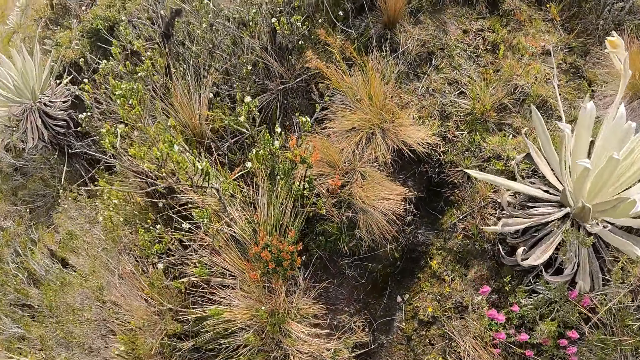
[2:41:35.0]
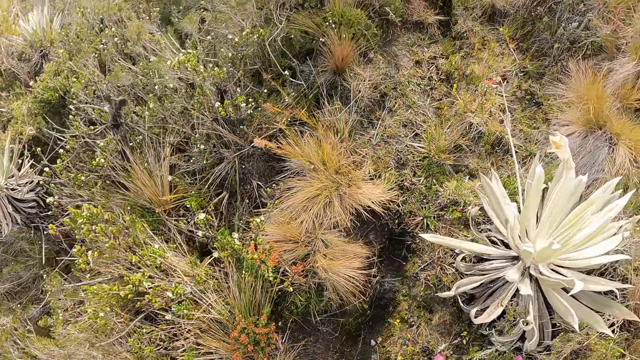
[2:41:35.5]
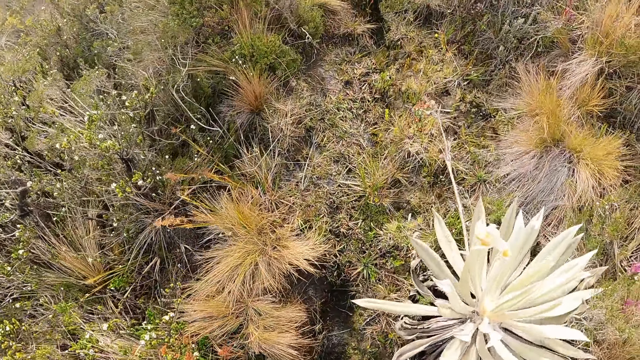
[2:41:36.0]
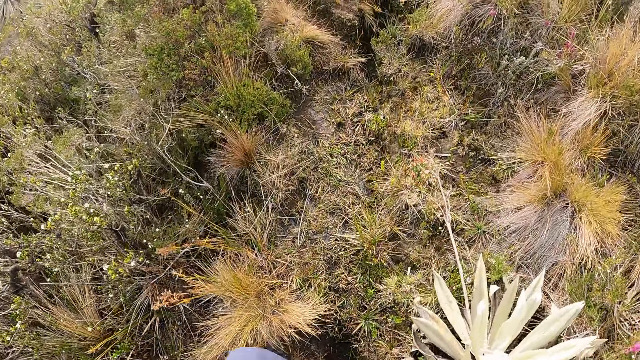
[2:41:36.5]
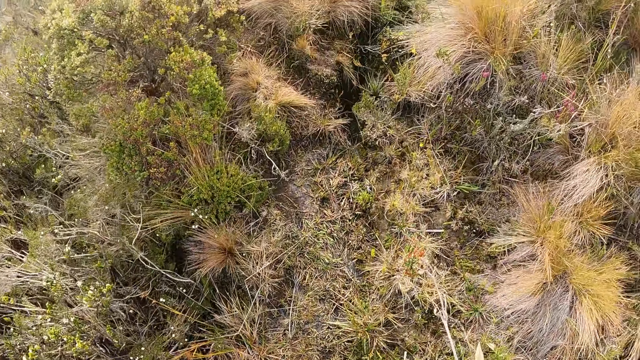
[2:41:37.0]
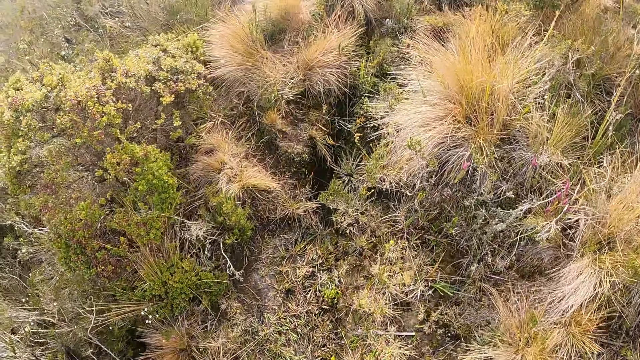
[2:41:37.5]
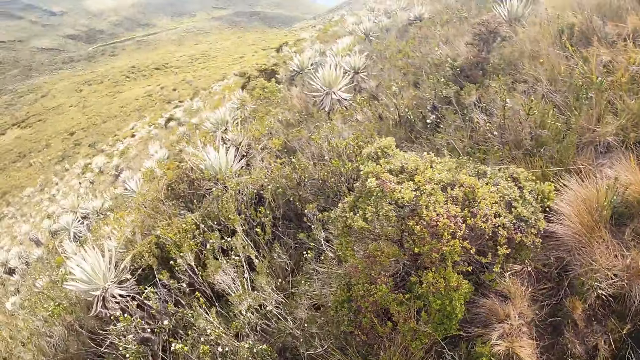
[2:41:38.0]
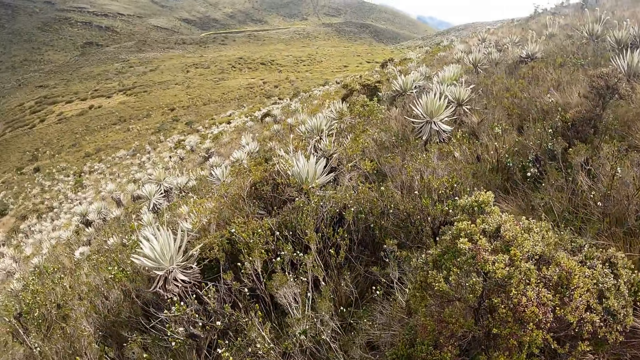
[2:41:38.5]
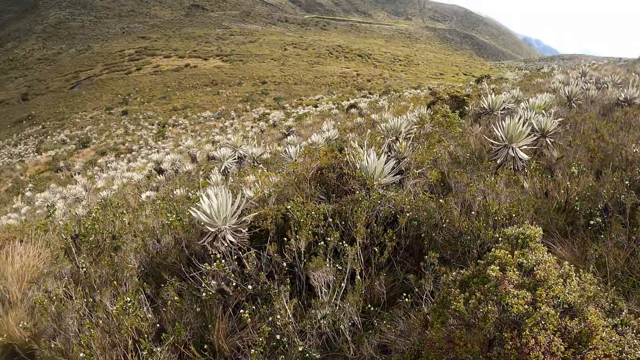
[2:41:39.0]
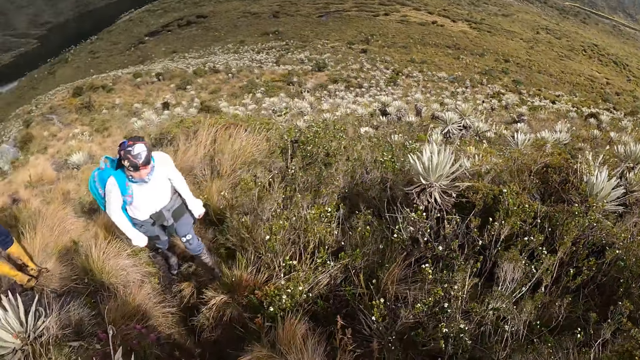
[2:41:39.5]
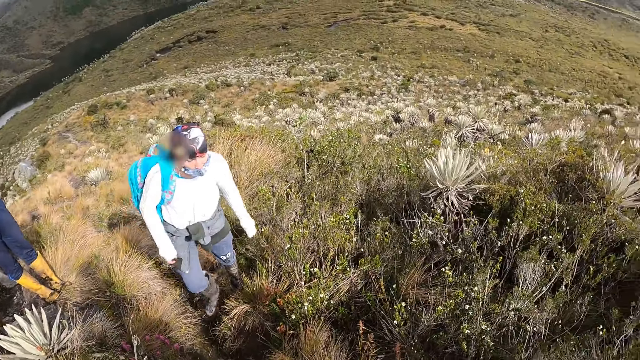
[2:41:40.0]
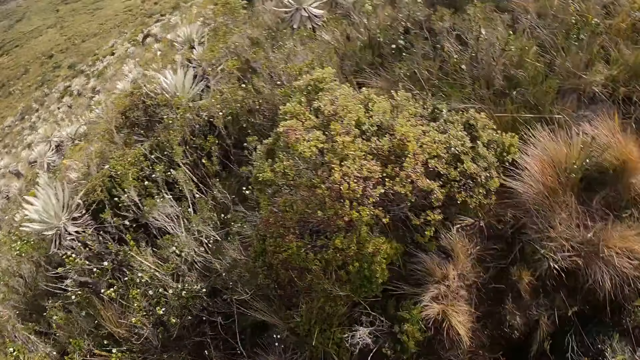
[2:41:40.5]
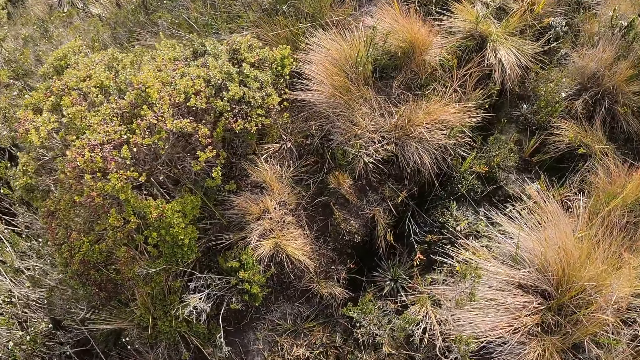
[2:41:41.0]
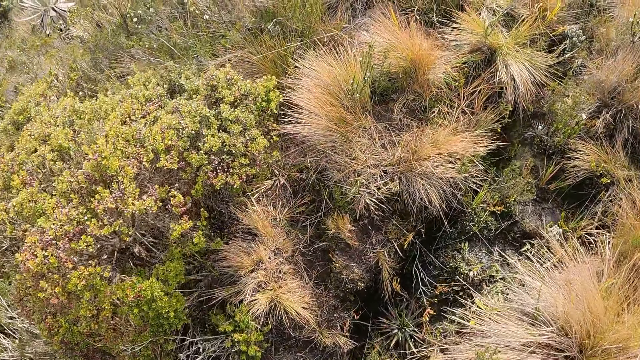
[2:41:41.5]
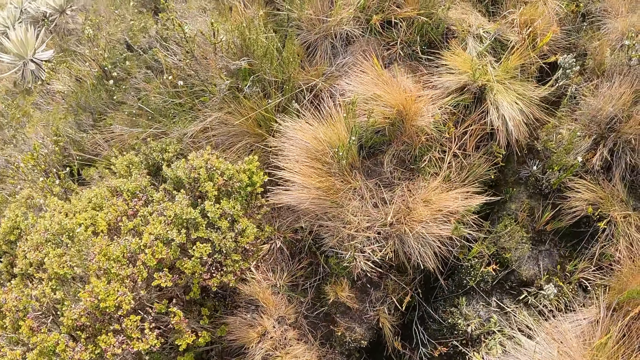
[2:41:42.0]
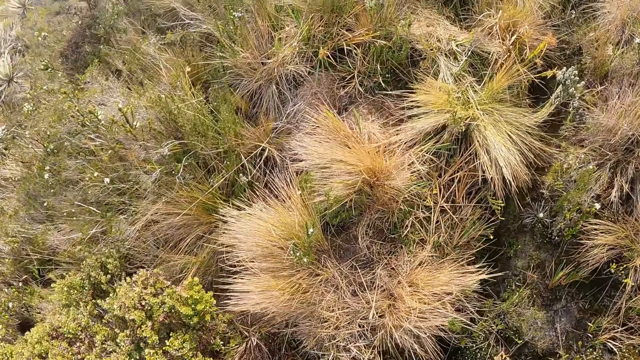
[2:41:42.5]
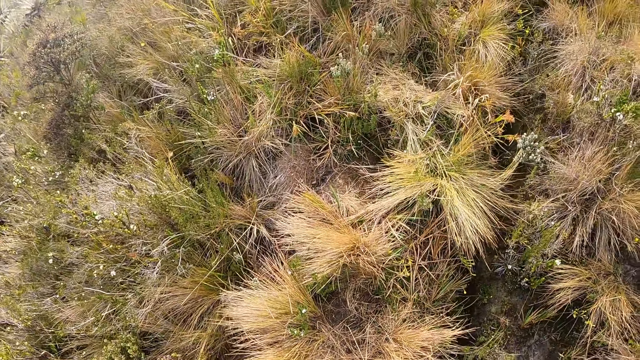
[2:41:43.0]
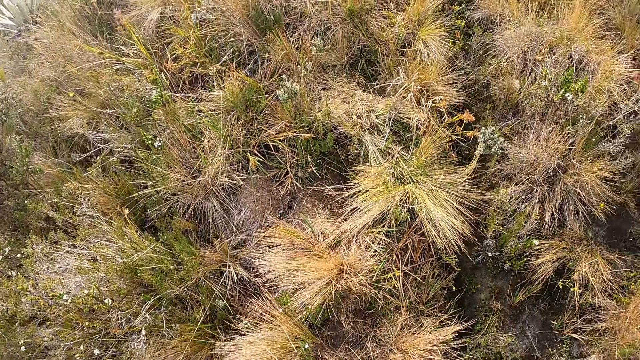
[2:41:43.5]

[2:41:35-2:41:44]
The camera wearer walks around.

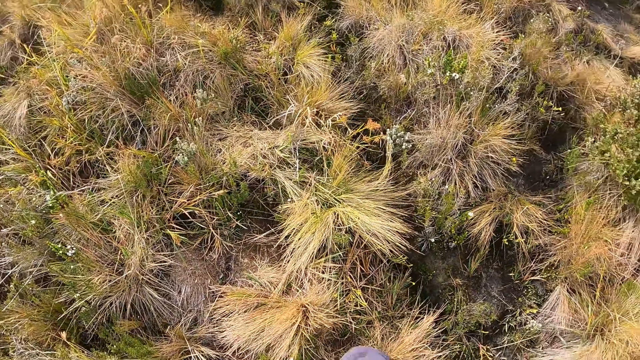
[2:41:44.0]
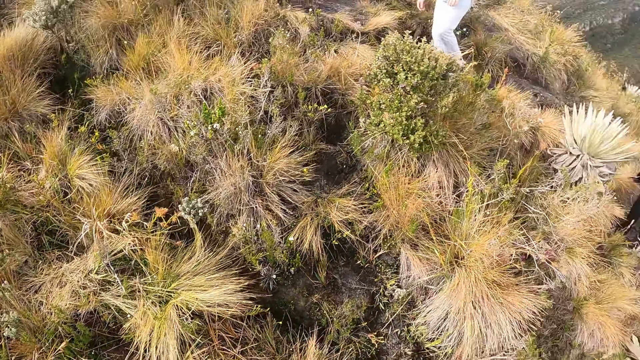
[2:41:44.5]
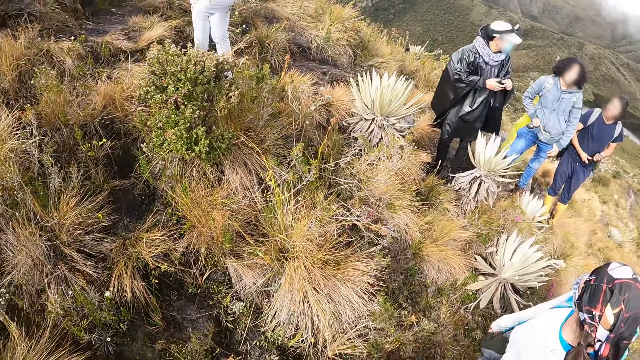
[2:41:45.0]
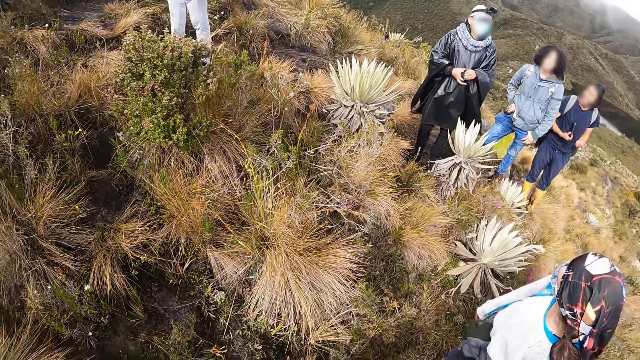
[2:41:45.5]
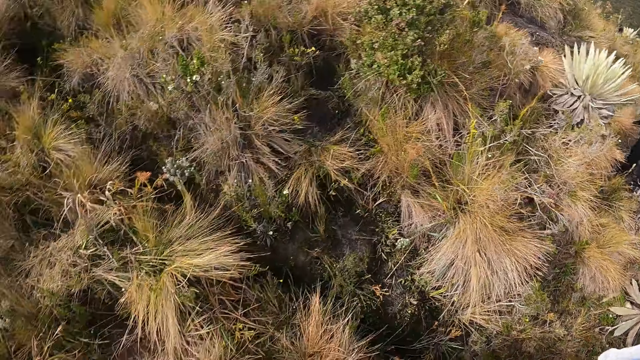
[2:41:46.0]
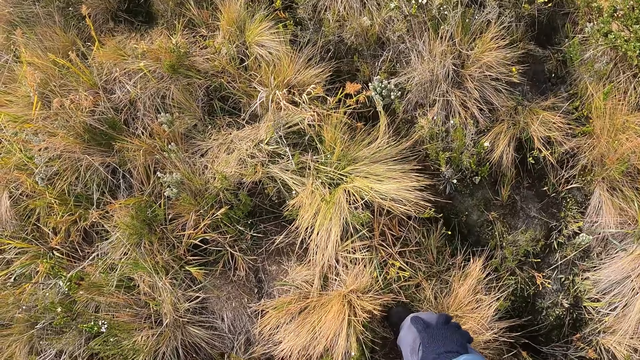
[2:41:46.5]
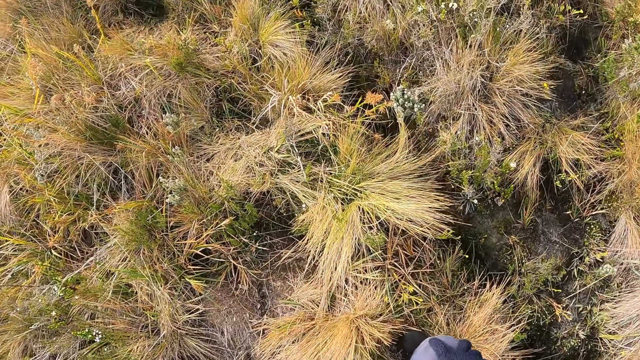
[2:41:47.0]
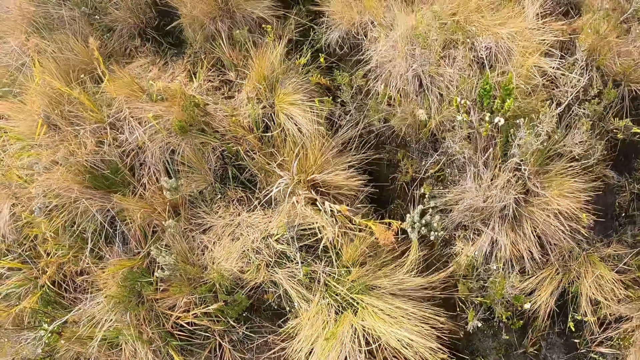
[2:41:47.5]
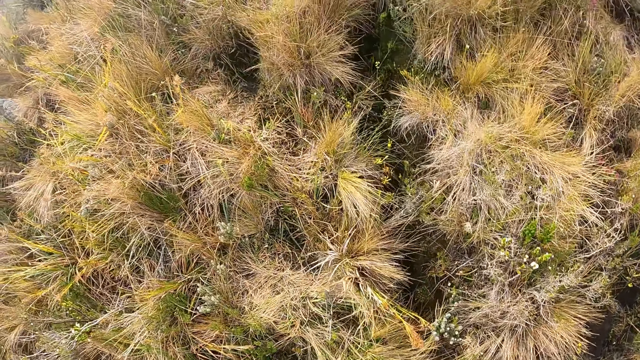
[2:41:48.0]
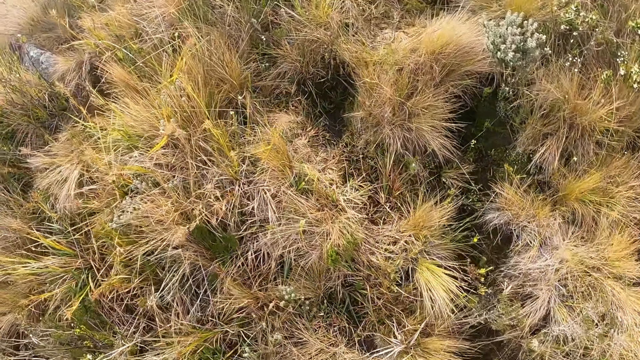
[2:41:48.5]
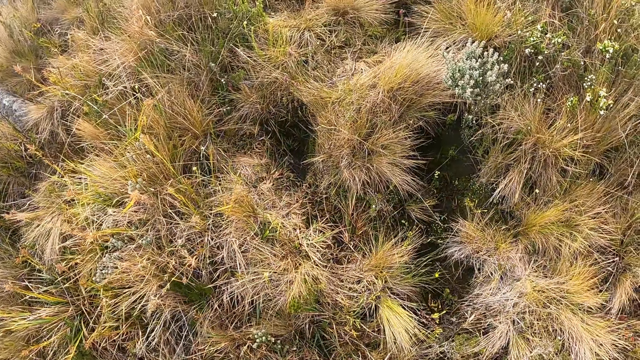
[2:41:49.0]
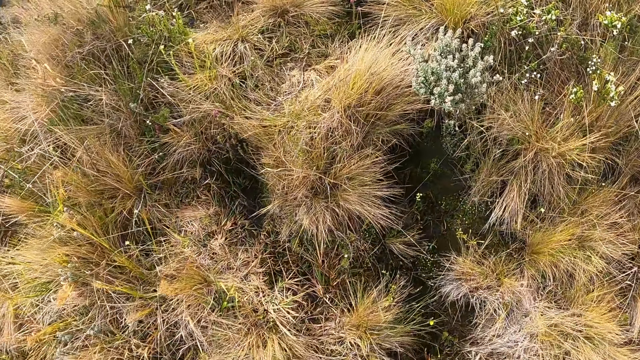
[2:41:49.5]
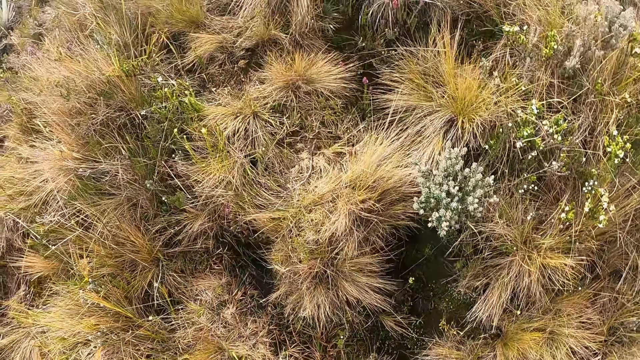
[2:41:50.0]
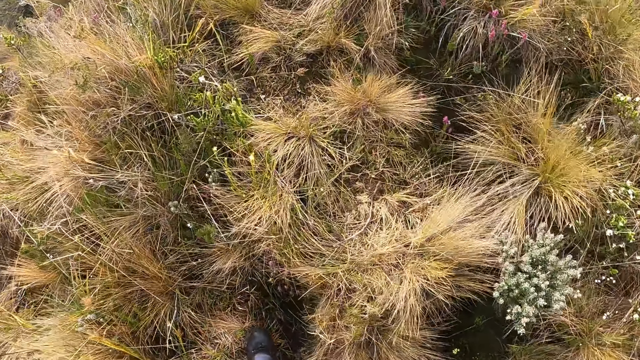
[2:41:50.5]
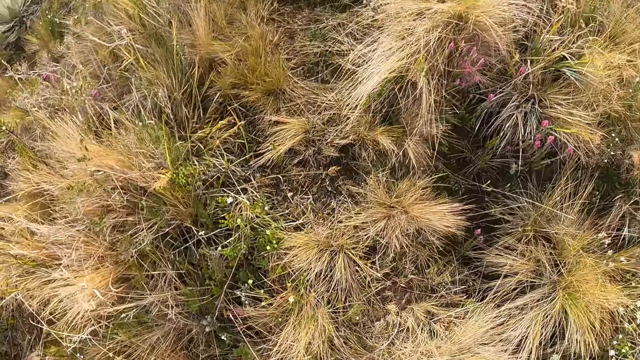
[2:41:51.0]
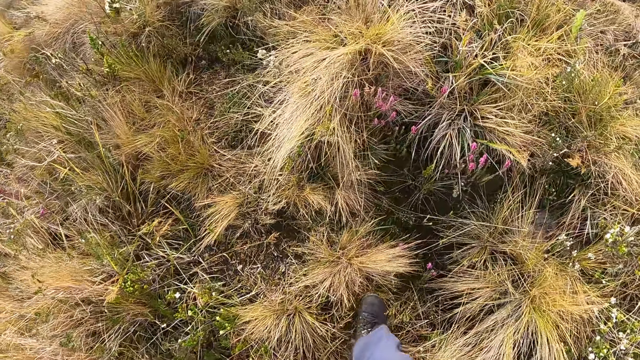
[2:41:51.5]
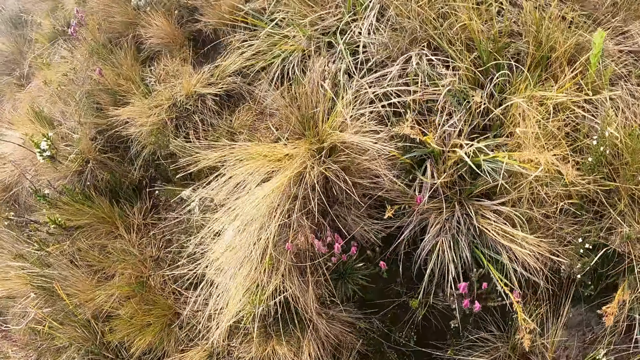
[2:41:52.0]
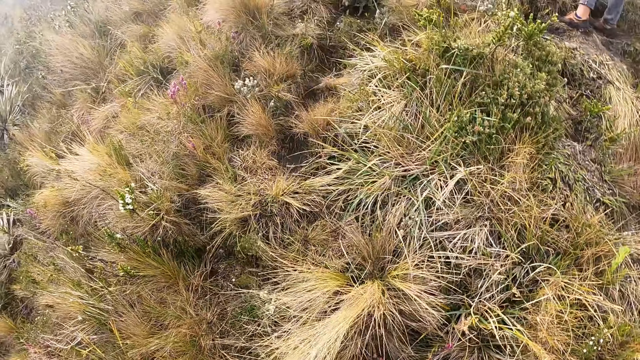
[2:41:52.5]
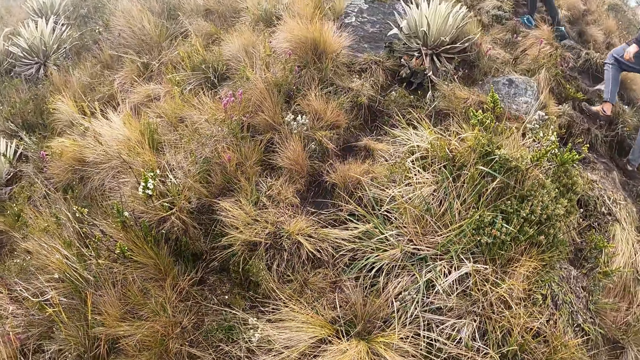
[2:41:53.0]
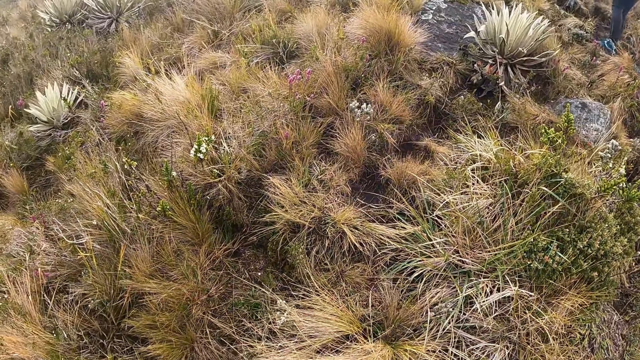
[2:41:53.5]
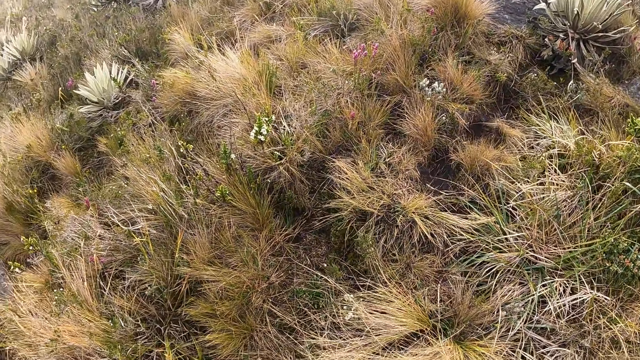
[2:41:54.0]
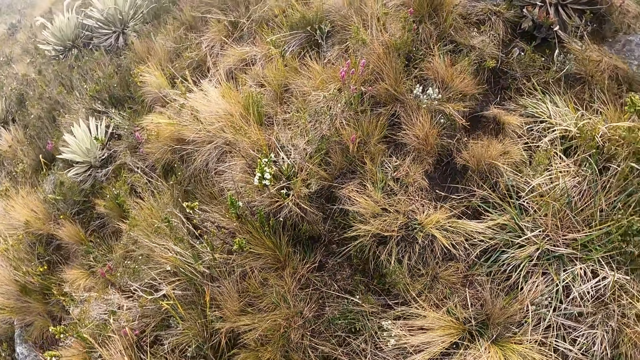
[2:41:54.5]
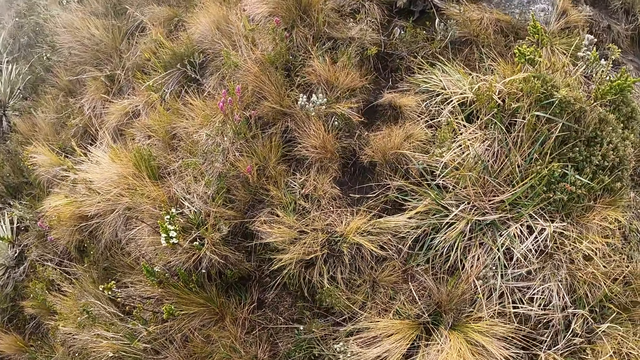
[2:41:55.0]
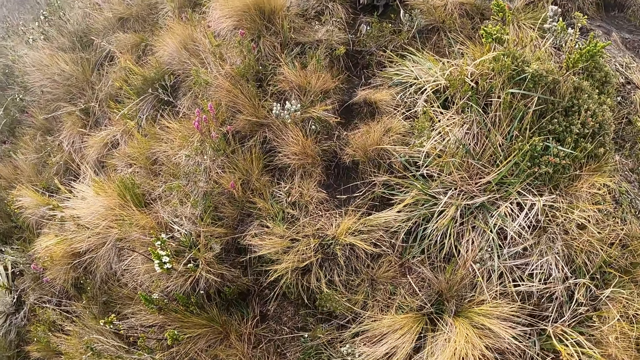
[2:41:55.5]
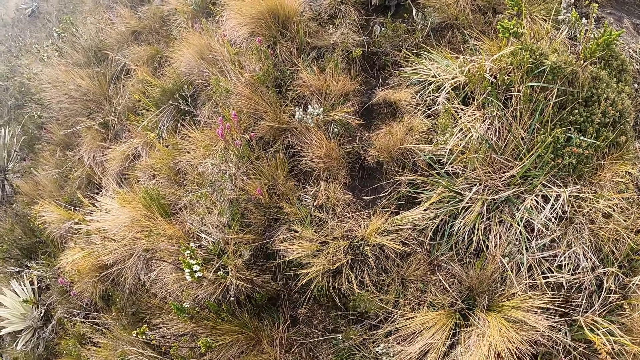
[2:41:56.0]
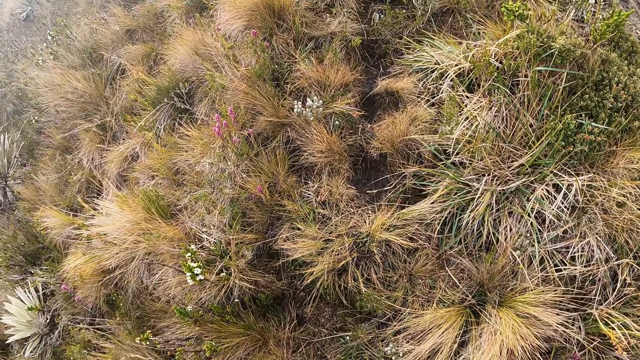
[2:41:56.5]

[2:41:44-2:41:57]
The camera wearer looks around. They climb up the mountain. They walk around. They stare around.
